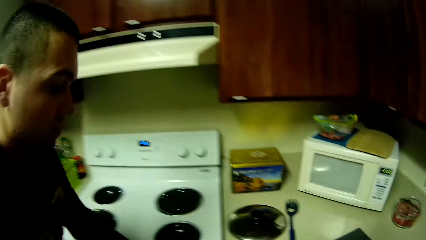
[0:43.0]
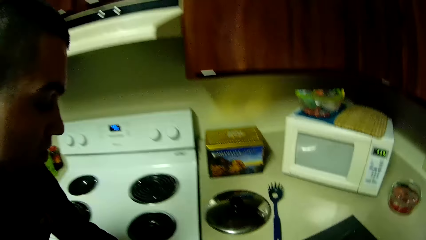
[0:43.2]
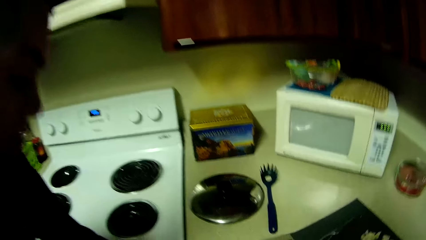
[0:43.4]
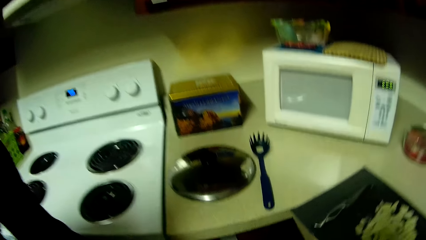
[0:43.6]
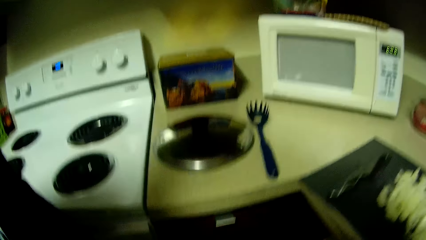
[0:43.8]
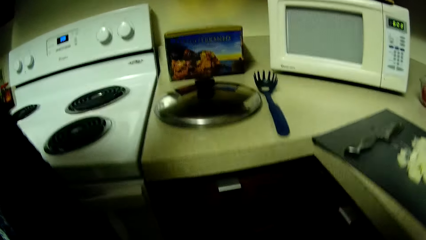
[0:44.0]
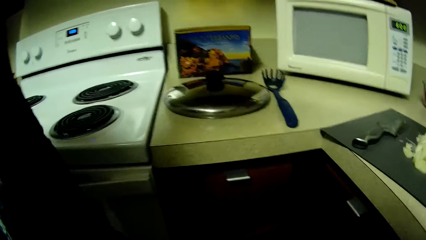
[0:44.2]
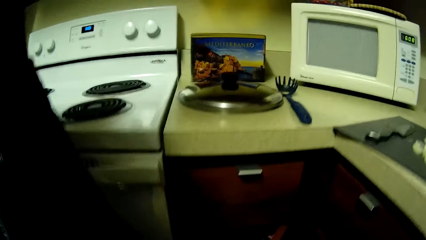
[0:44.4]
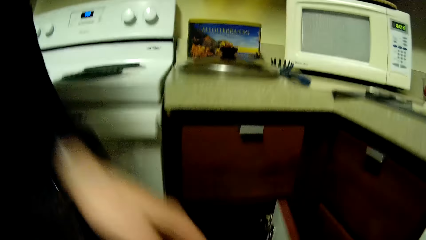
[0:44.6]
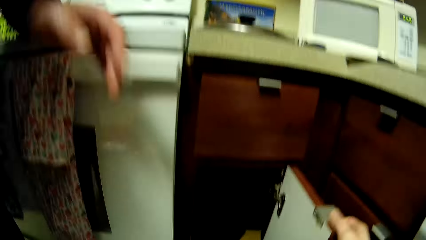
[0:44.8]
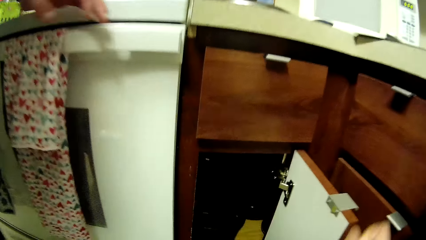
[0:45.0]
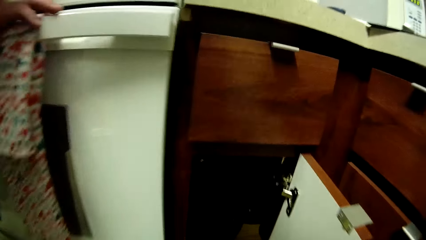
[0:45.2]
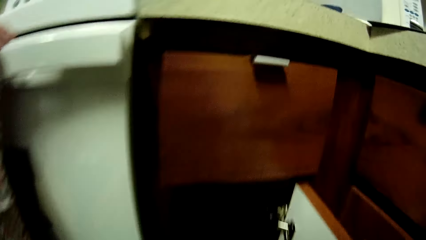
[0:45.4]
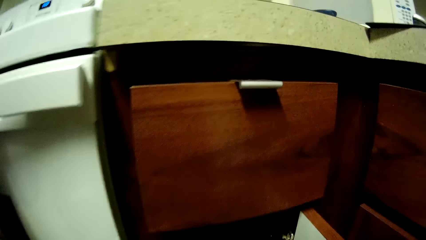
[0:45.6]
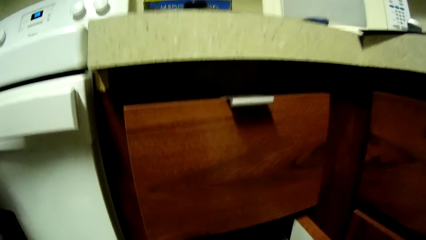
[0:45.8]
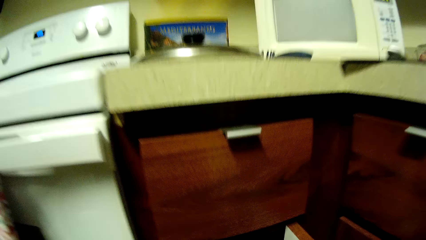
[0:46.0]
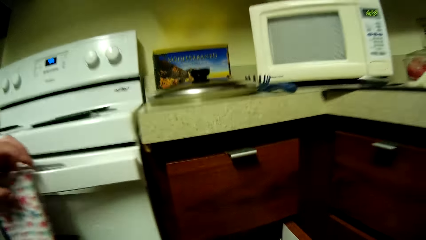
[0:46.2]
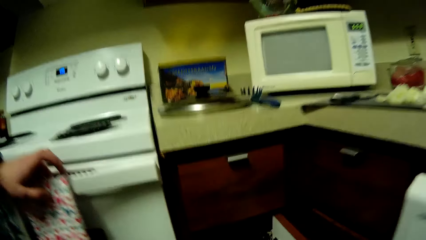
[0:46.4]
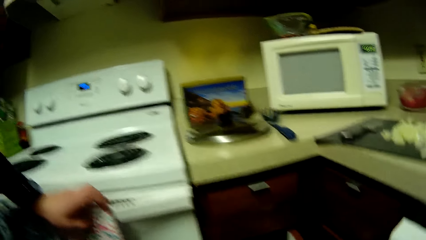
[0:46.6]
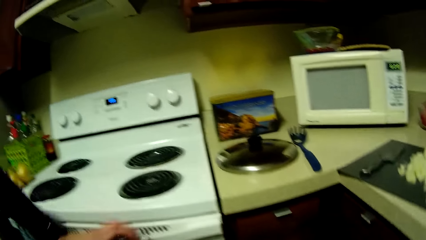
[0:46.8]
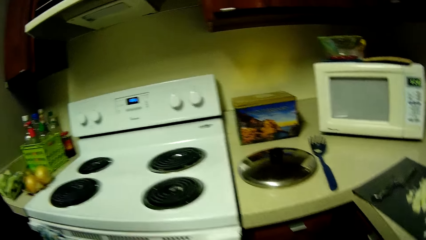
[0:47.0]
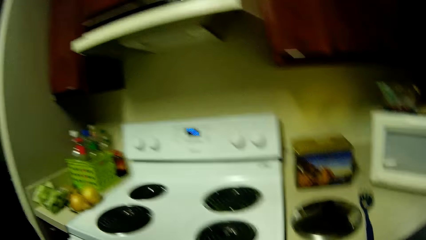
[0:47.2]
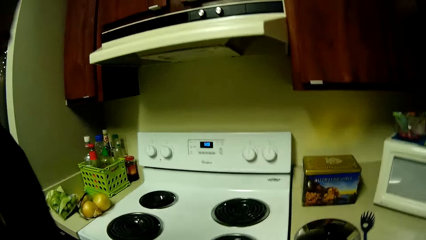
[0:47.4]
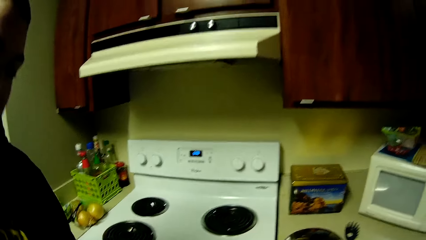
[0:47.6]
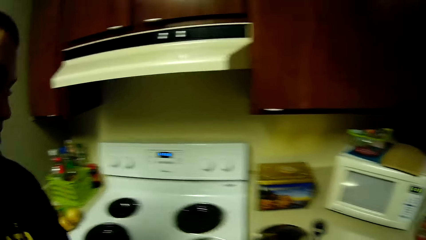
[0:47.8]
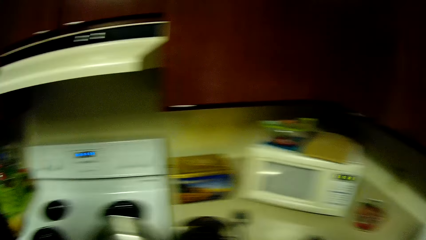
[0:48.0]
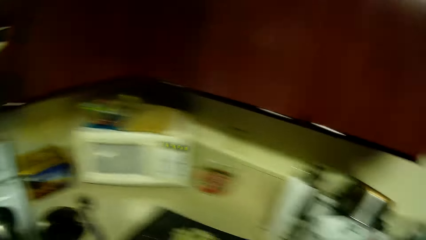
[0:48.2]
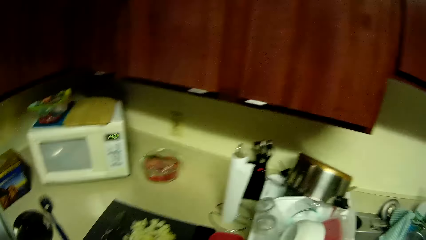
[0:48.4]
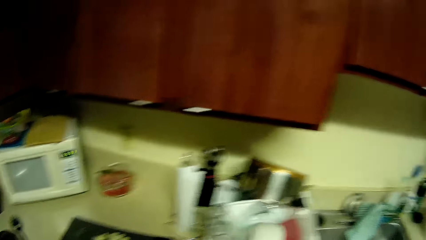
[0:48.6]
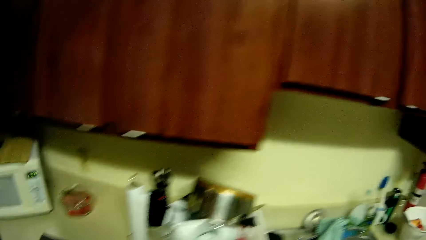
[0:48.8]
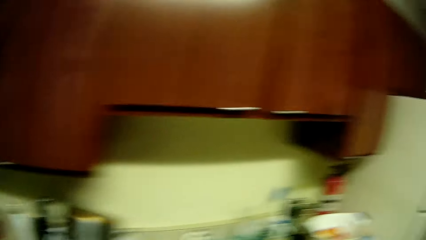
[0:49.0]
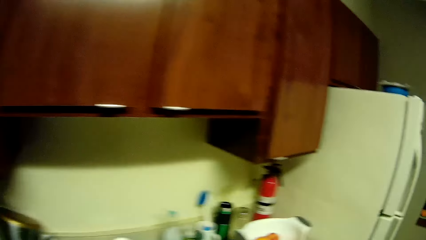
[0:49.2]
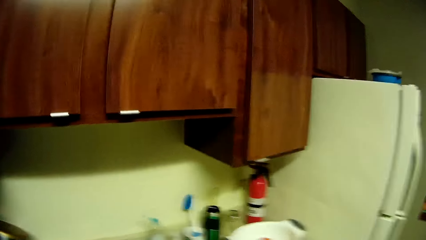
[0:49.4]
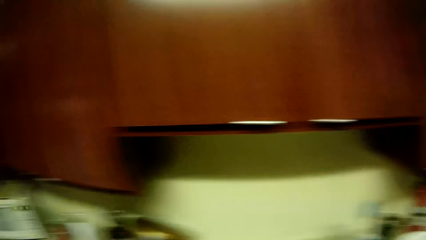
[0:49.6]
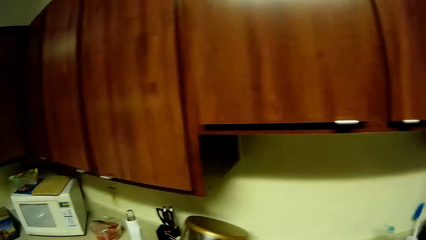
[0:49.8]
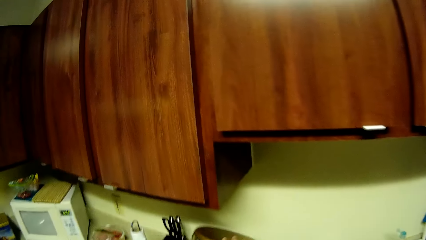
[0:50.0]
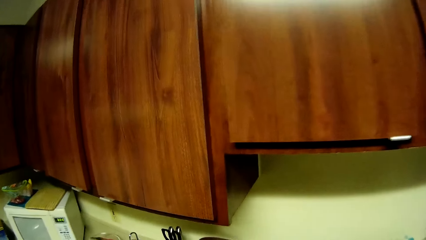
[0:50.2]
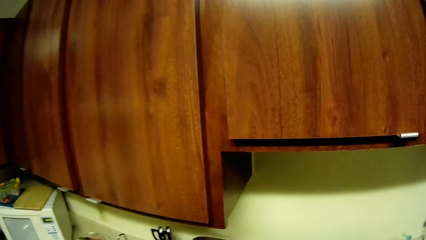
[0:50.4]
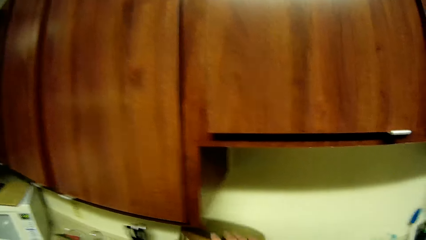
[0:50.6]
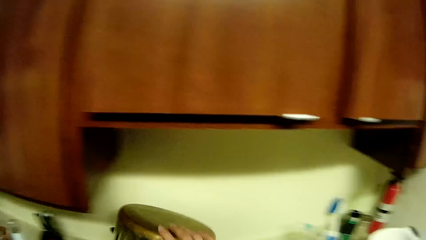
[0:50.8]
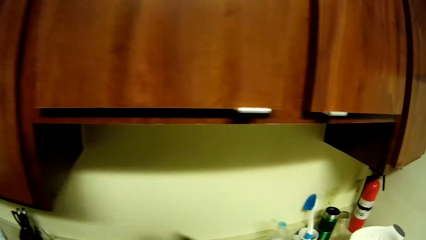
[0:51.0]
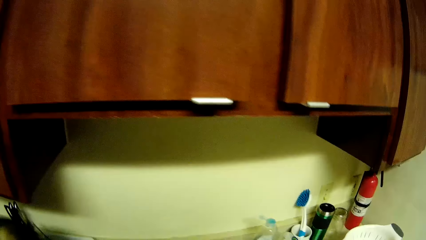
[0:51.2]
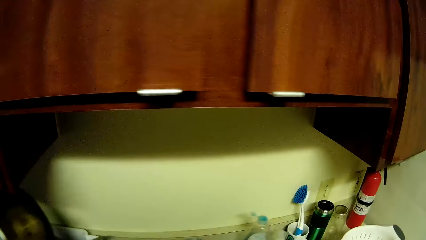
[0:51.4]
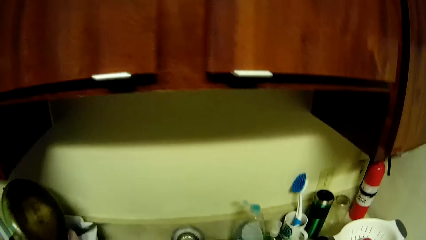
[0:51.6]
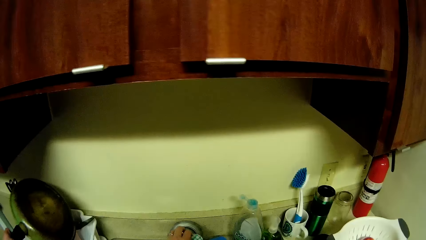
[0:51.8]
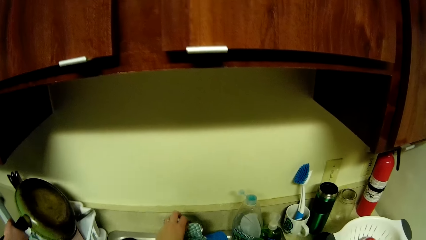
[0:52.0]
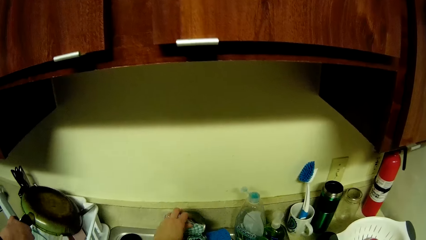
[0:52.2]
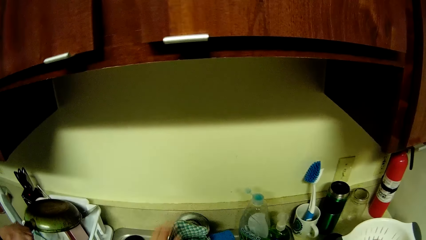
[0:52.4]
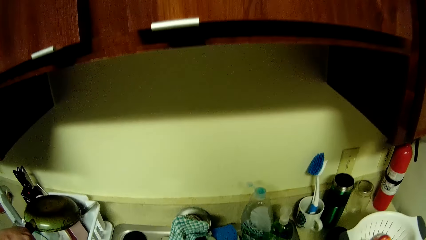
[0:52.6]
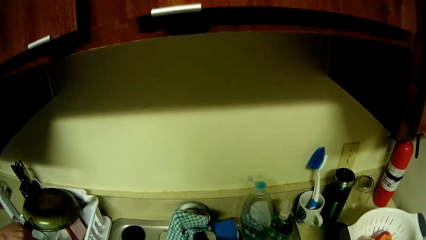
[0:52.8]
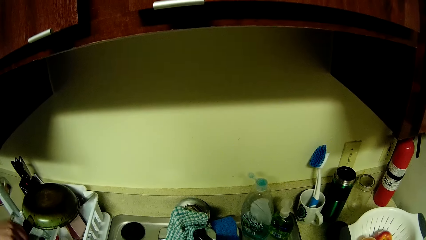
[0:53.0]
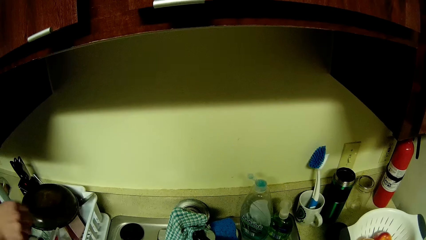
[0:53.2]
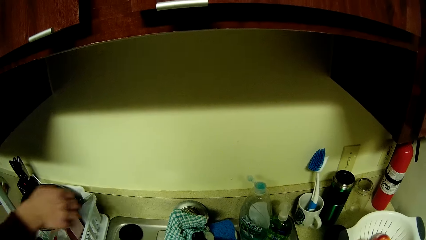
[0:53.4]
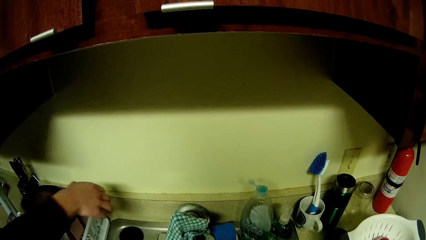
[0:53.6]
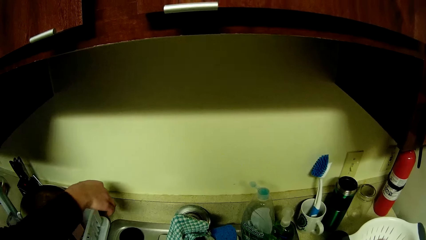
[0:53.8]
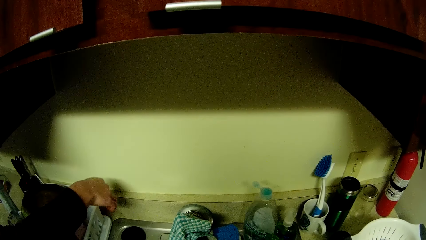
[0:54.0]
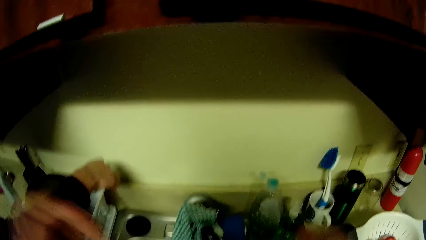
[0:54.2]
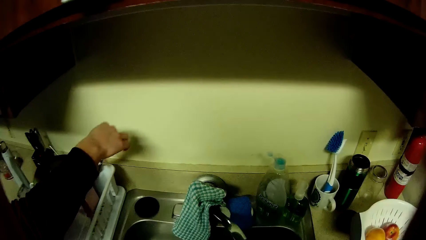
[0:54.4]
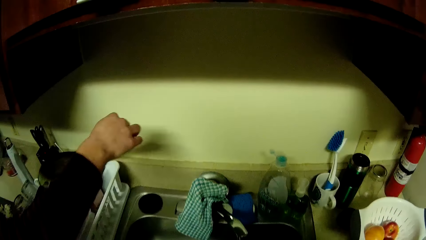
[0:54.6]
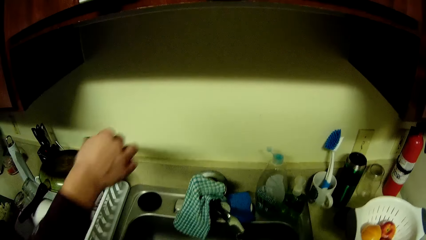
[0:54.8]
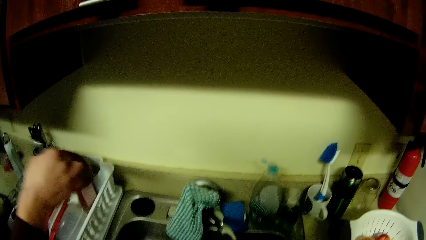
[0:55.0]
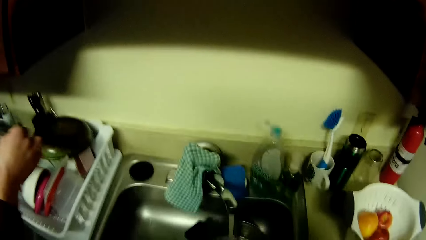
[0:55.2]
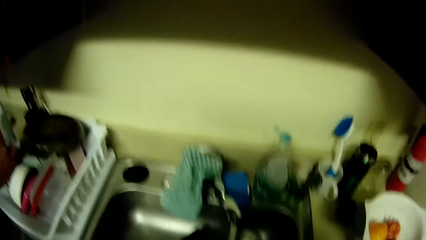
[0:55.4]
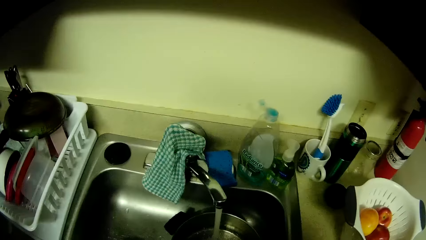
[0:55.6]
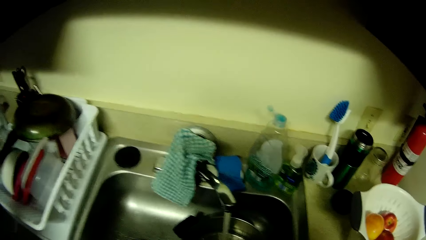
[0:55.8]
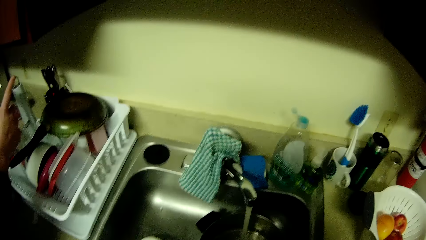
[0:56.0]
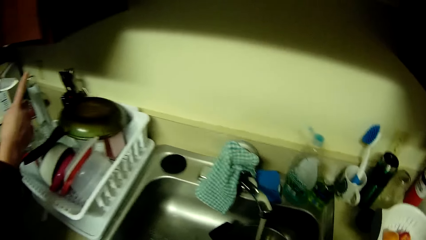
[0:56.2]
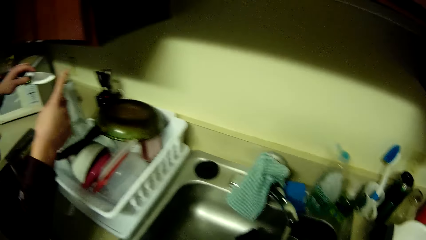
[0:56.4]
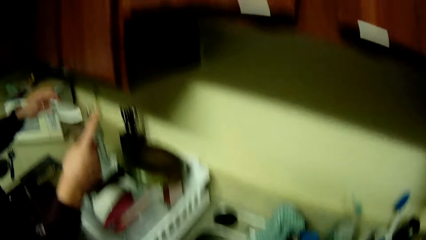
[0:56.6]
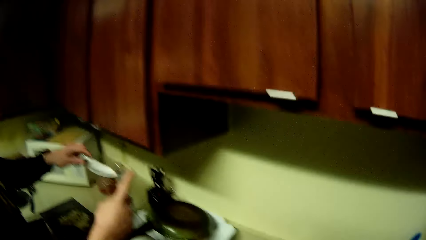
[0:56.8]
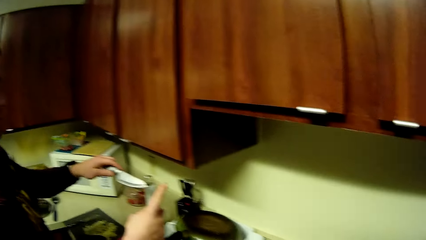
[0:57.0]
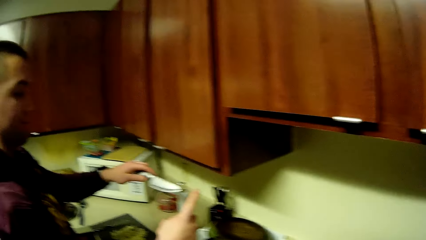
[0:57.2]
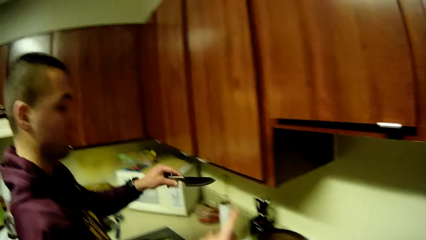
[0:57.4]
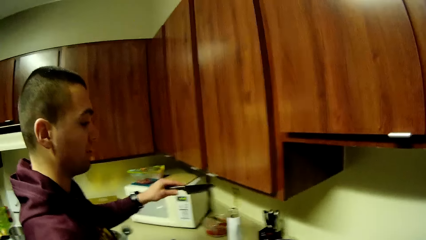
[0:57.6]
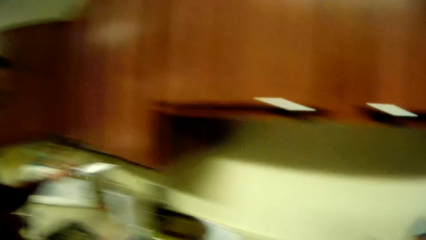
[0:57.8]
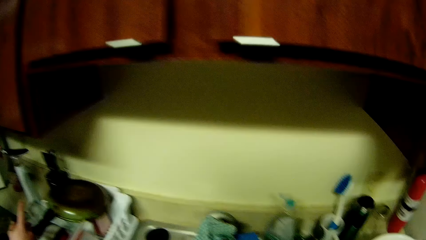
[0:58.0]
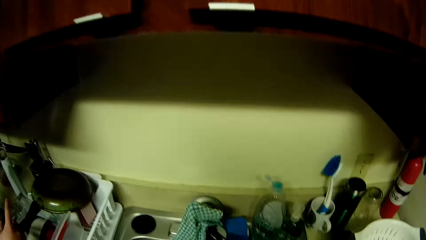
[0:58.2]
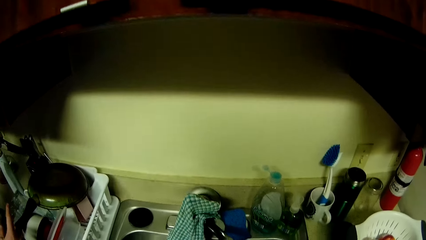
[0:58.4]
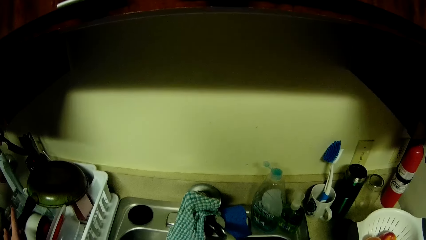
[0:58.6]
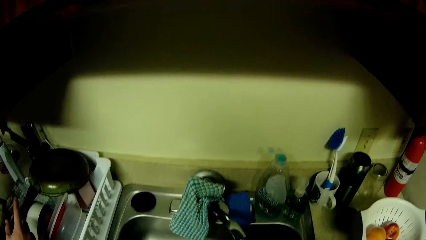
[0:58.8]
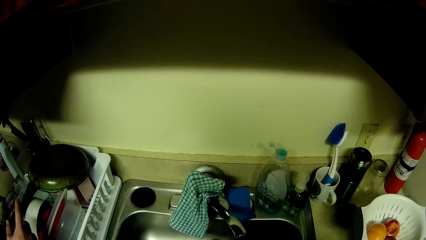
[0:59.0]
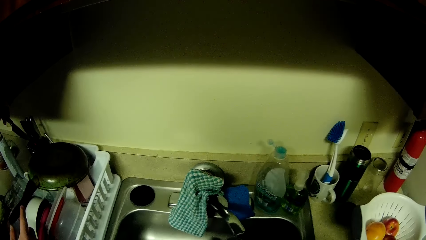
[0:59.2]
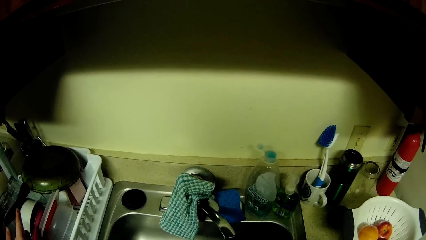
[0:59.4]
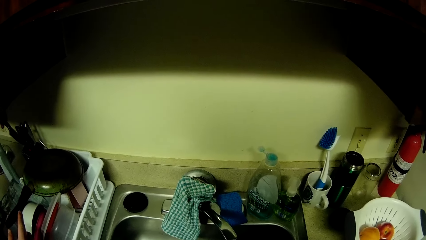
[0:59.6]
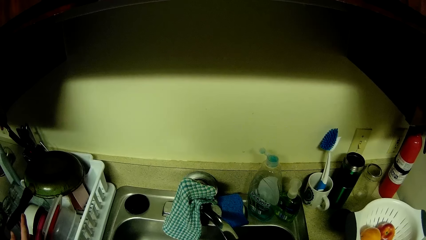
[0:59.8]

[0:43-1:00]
The camera wearer opens the drawer with her right hand. She looks at the cooking gas. She picks the pan from the plate rack with her right hand. A man drops a frypan in the plate rack with his right hand. The camera wearer turns on the faucet with her left hand. The man picks a knife from the plate rack with his right hand. The man holds the knife. The man drops the knife in a knife rack.
